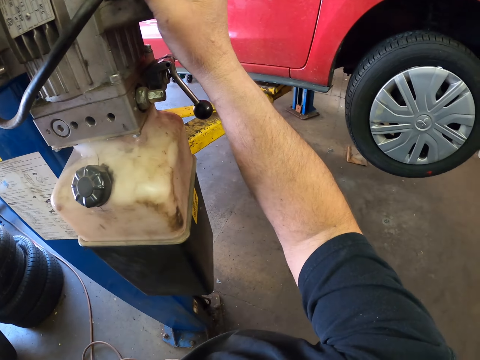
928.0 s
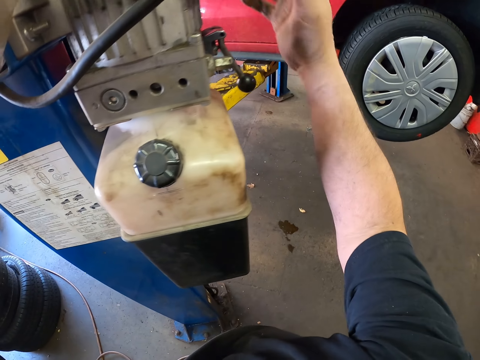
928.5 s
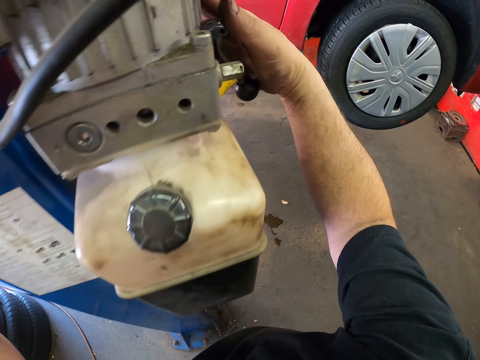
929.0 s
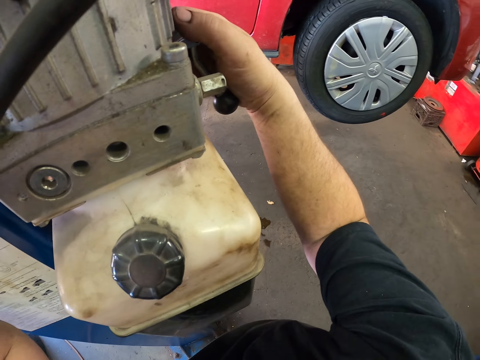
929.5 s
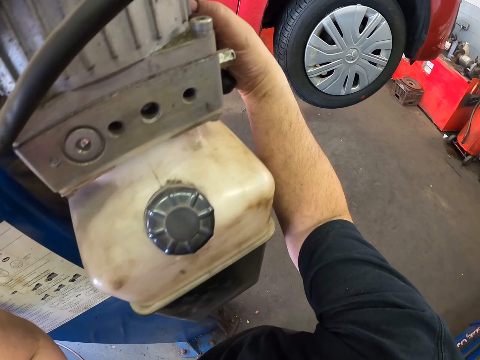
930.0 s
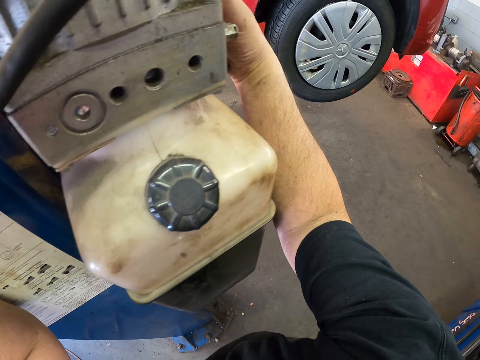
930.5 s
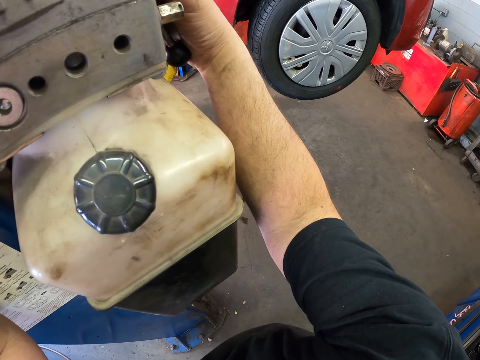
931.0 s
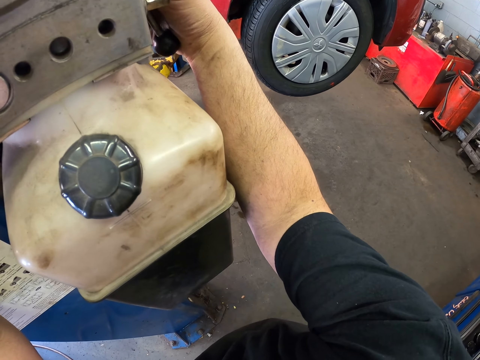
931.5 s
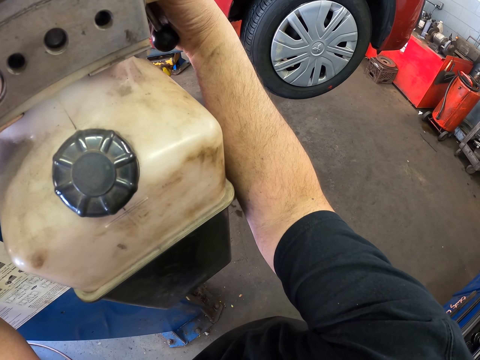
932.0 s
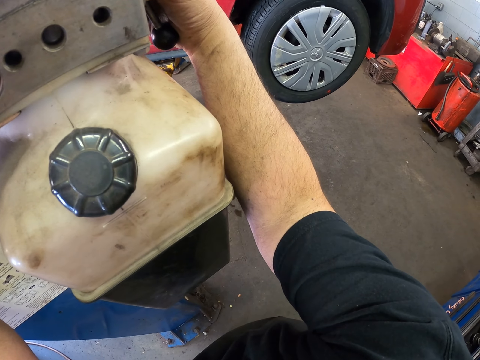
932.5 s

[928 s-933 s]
The camera wearer touches something.

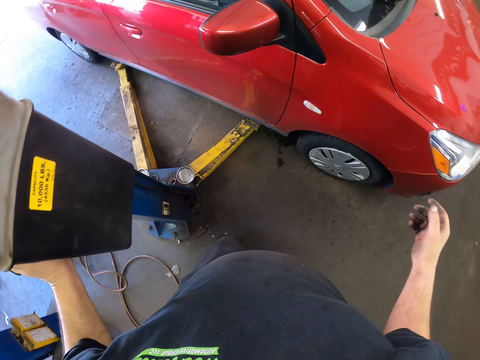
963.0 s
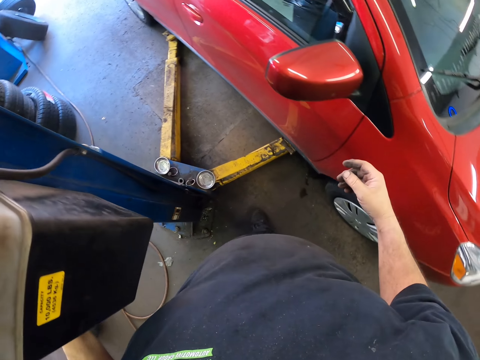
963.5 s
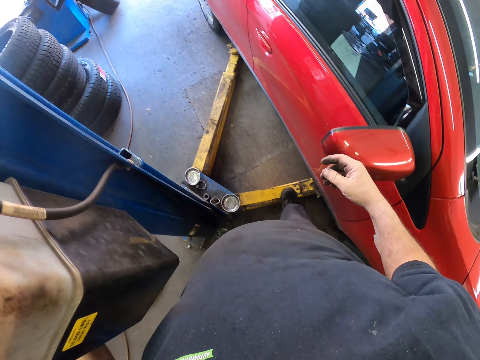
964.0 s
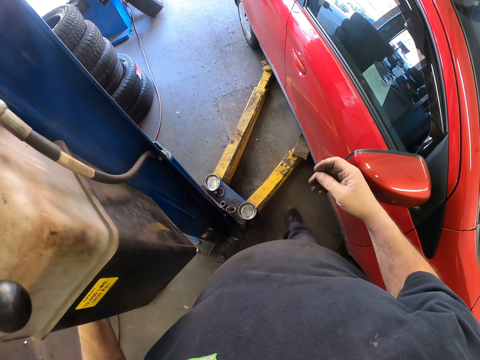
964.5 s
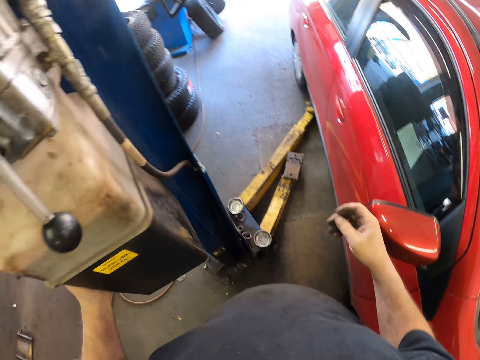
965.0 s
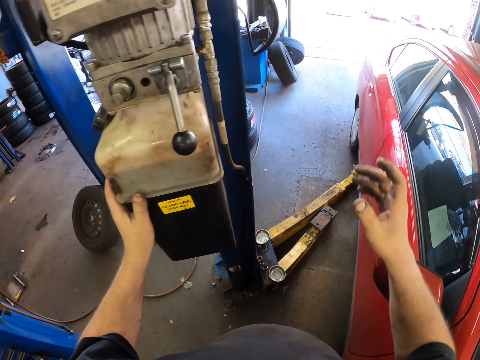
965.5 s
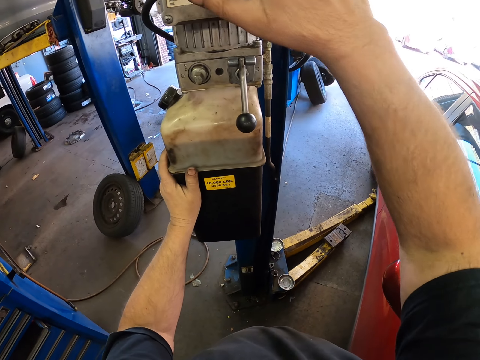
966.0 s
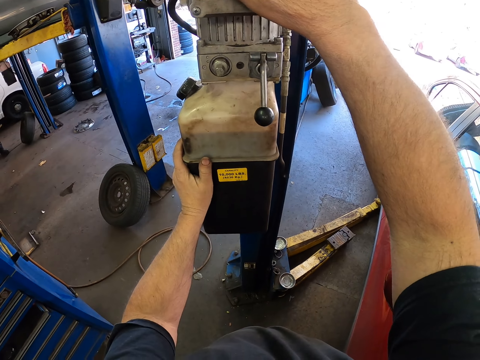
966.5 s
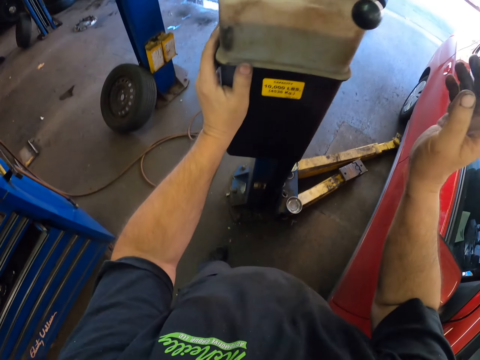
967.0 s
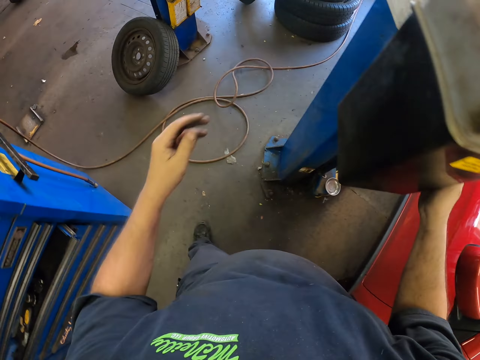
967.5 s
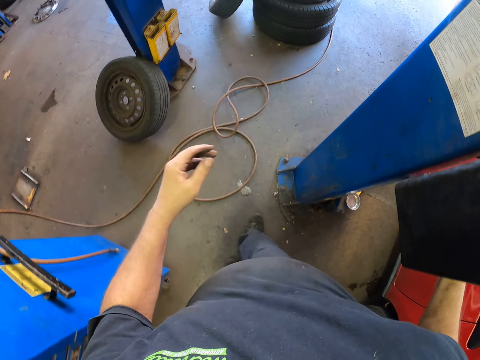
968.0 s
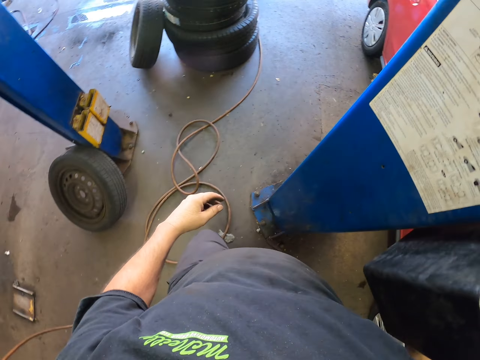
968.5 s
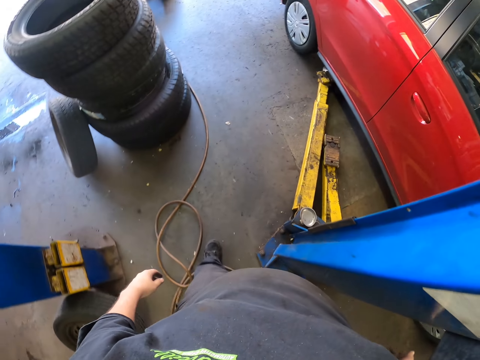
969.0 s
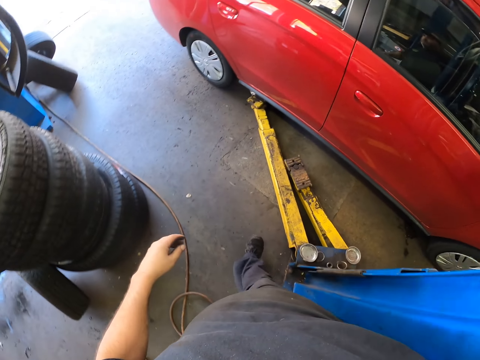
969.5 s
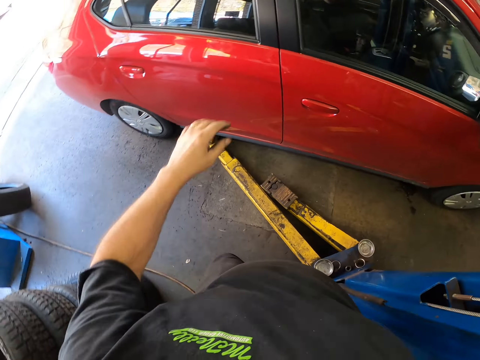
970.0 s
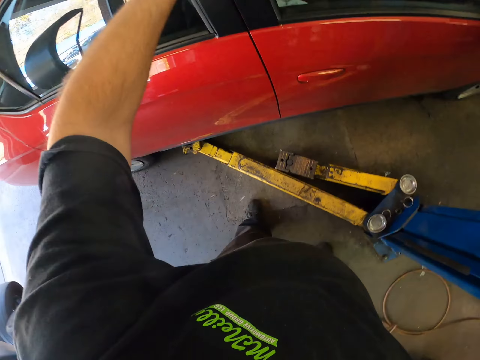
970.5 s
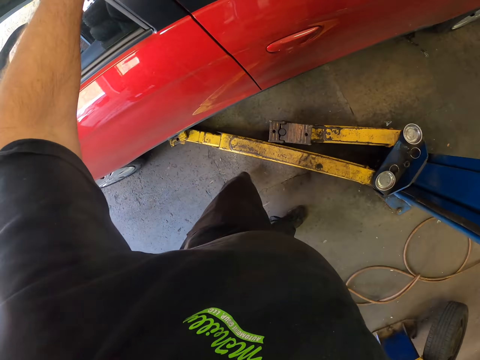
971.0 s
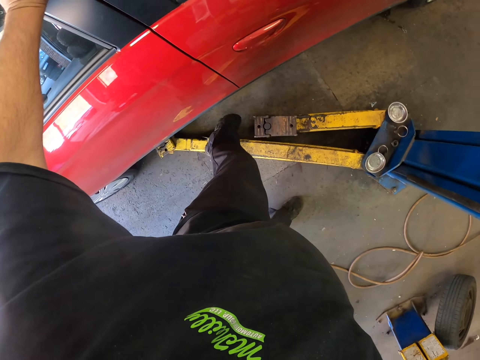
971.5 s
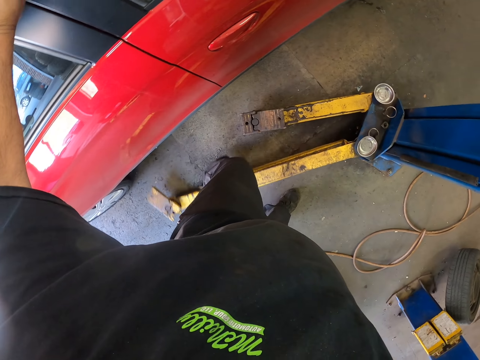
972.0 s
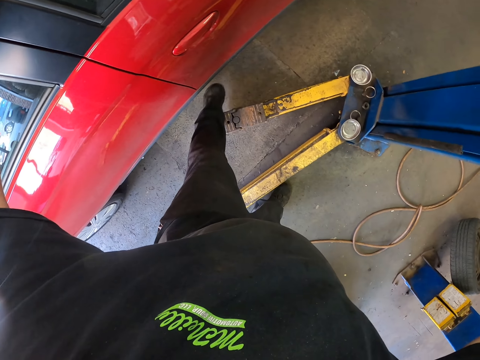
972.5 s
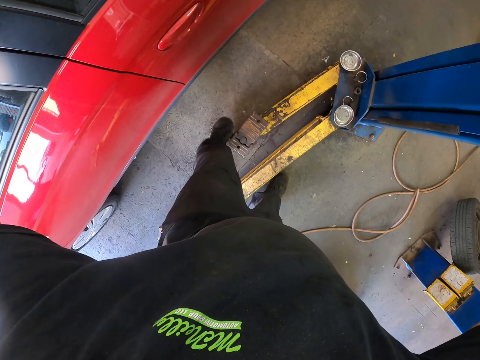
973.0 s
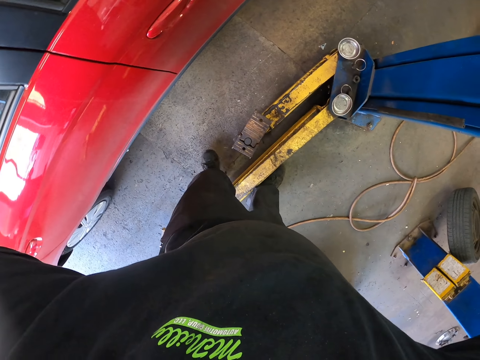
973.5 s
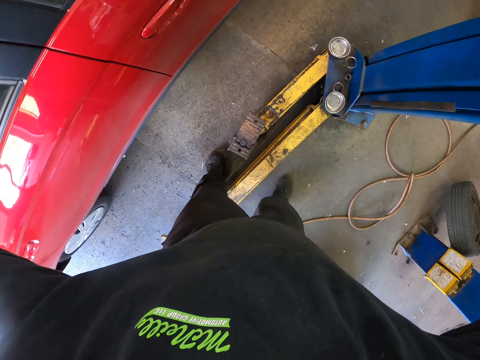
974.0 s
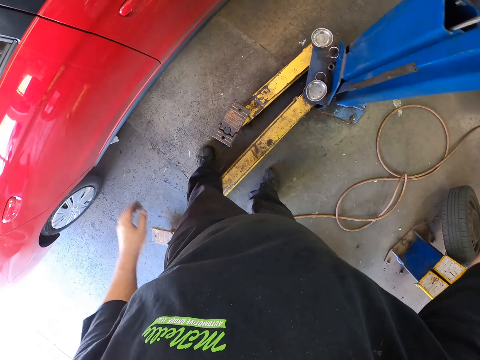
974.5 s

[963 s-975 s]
The camera wearer pushes a yellow metal bar with the leg. They touch something. They walk around the garage. They touch the red car. They push the yellow metal bar with the leg.

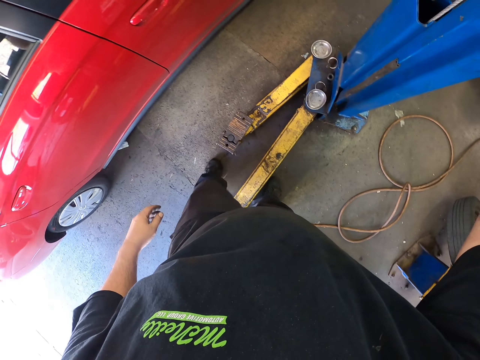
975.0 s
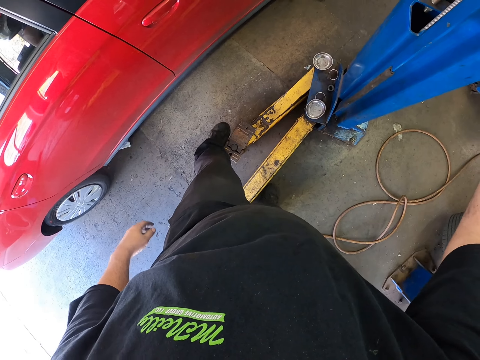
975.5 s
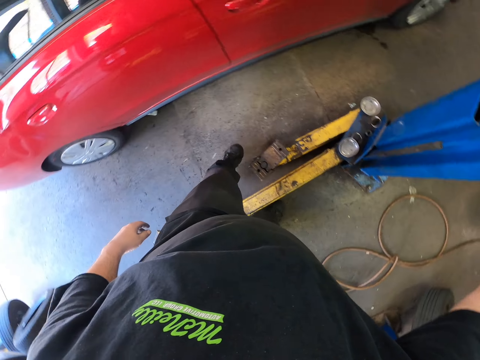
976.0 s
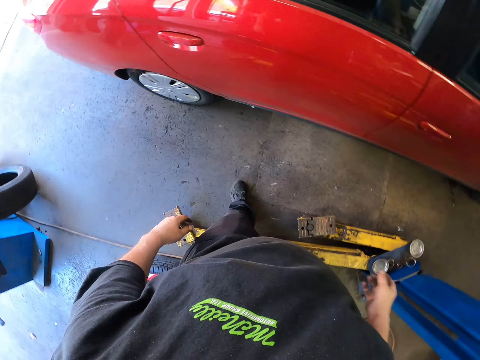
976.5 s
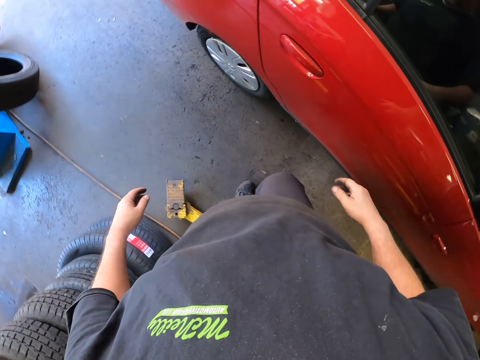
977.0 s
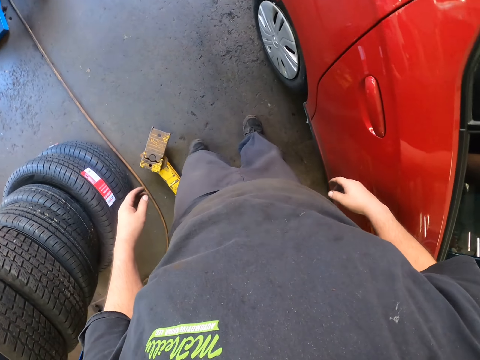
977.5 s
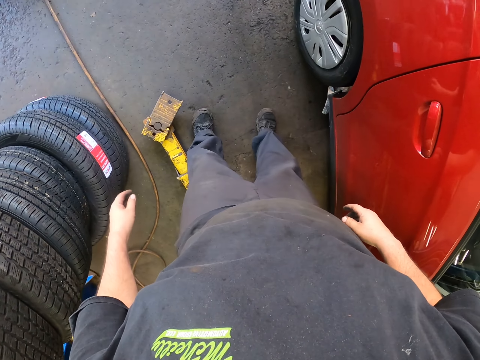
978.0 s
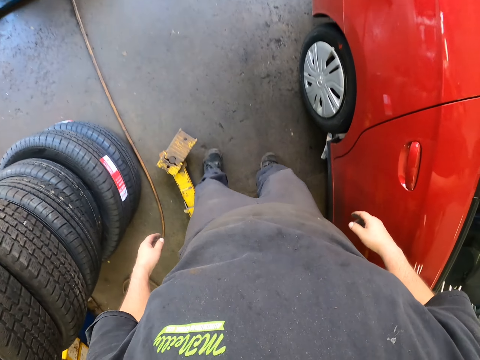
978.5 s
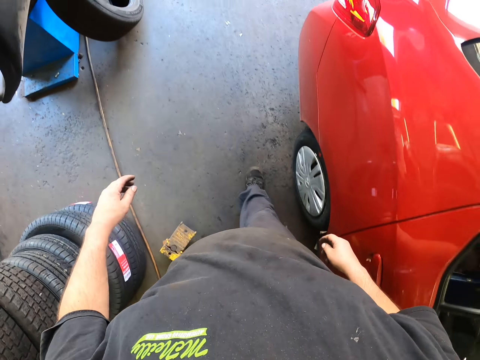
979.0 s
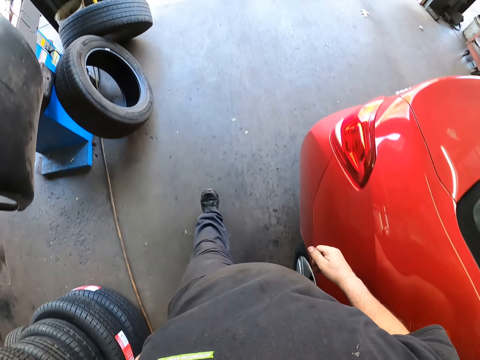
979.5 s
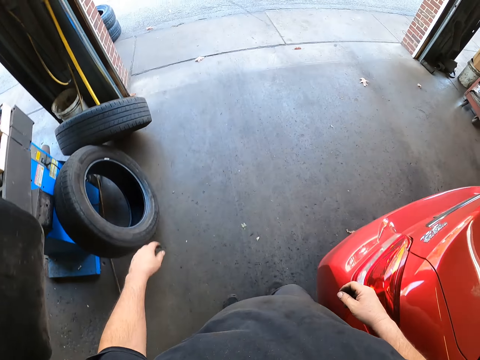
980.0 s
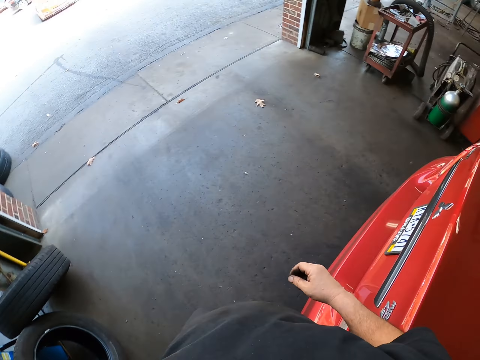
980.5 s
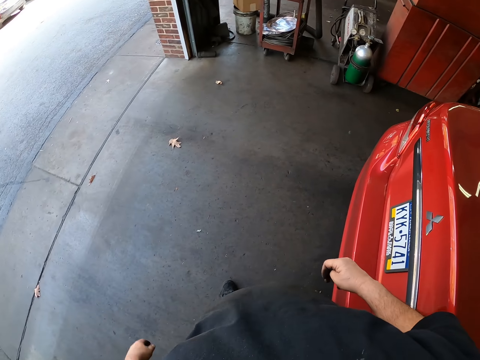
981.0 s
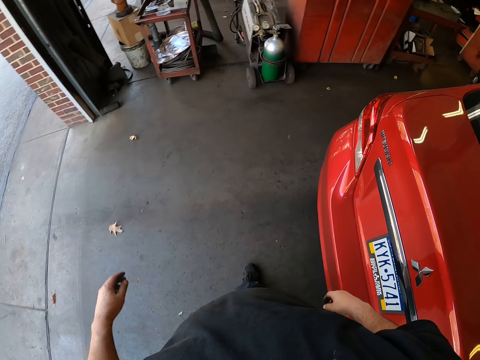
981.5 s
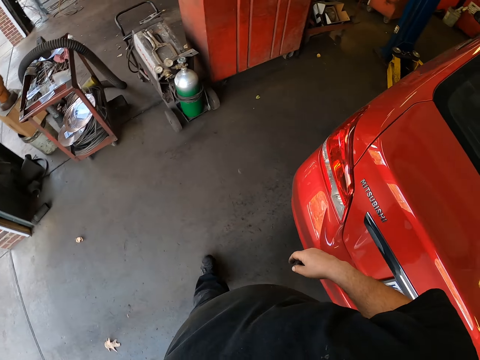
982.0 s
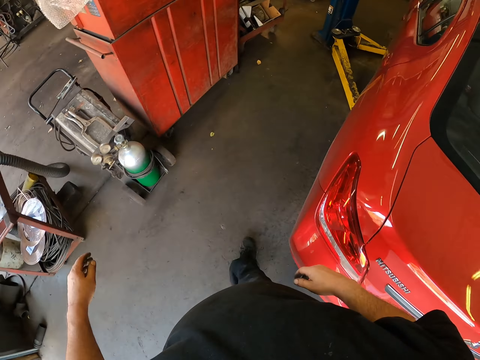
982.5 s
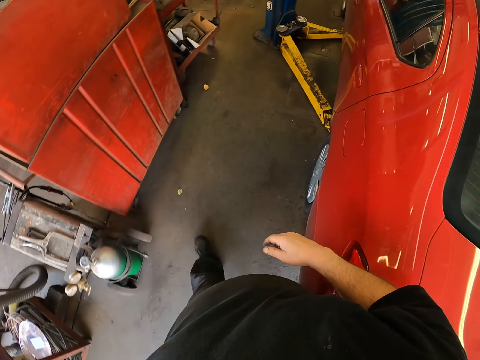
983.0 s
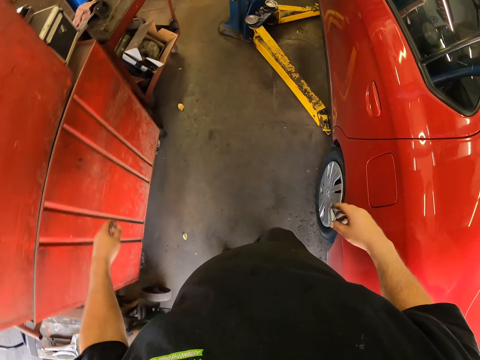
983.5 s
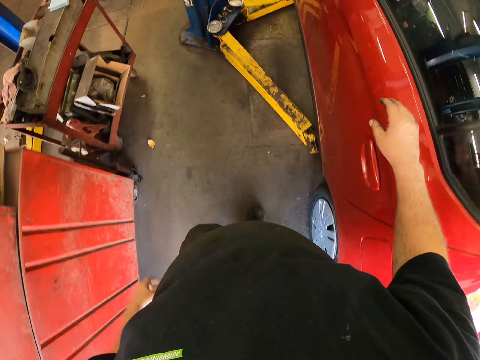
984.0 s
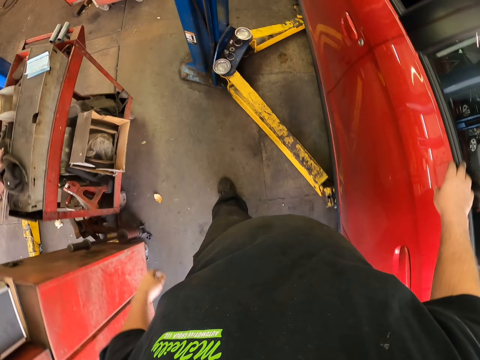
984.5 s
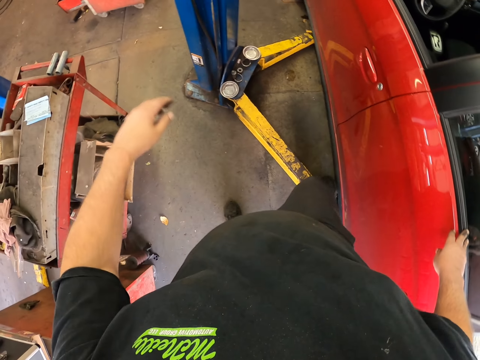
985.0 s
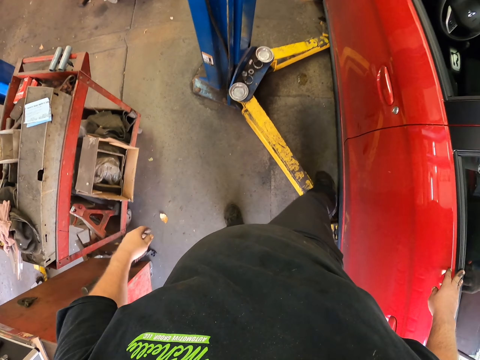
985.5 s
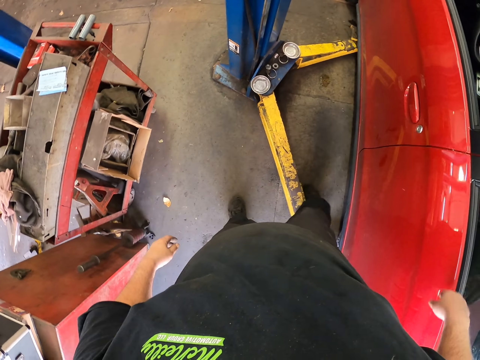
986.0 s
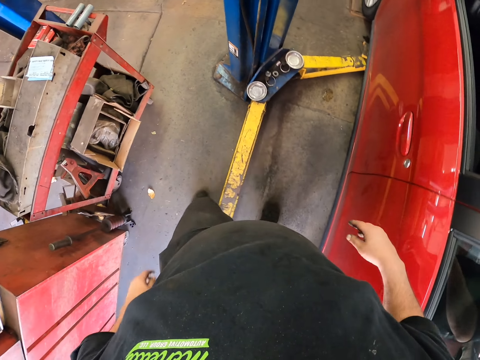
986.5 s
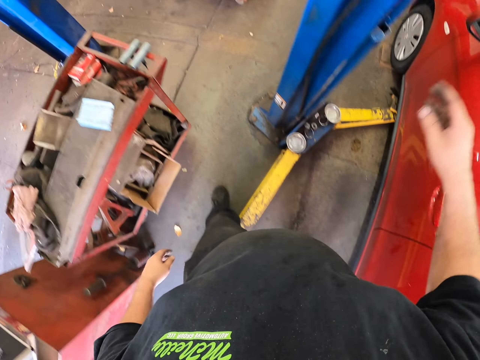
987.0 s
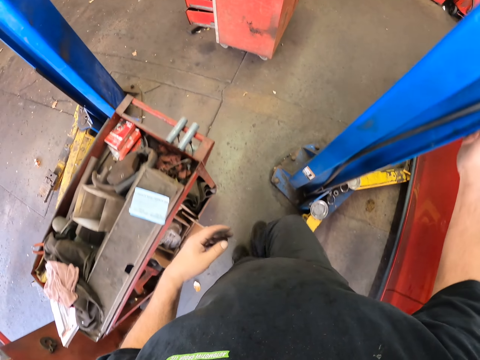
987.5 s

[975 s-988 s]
The camera wearer stands up. They walk around the working area. They touch the red car and pull the yellow metal bar with the leg.
